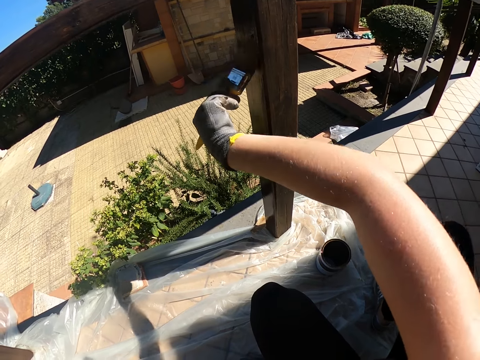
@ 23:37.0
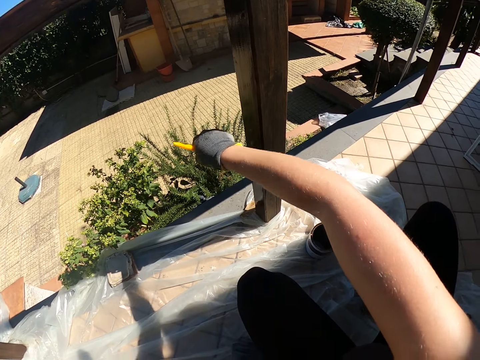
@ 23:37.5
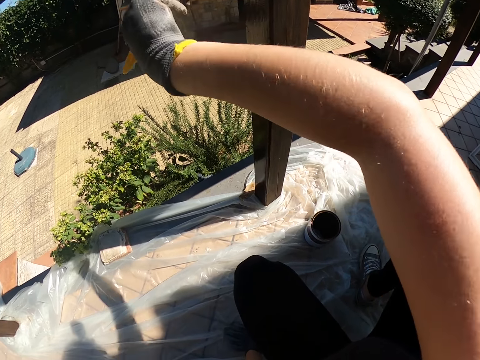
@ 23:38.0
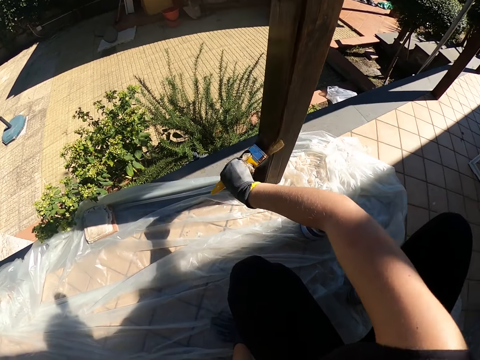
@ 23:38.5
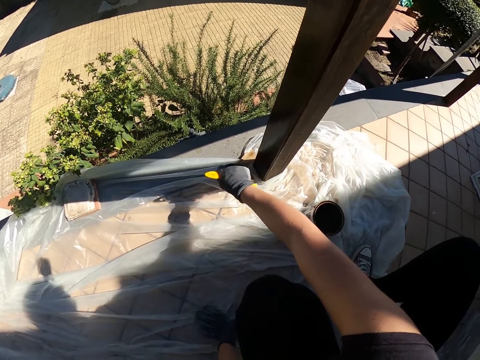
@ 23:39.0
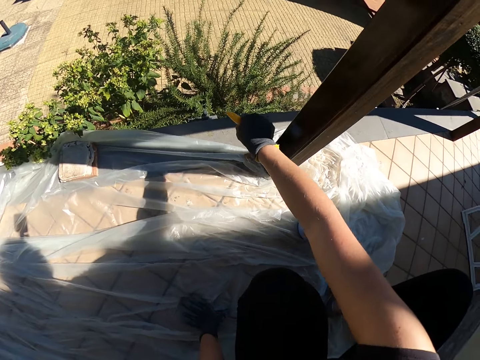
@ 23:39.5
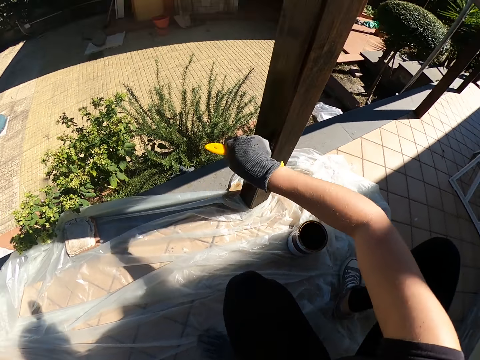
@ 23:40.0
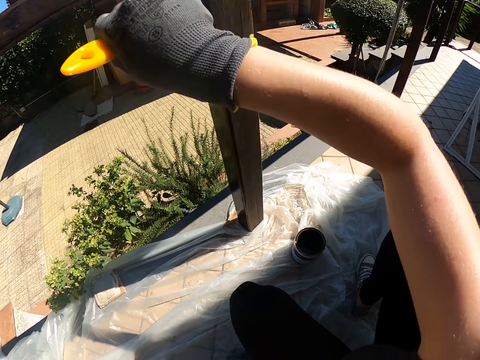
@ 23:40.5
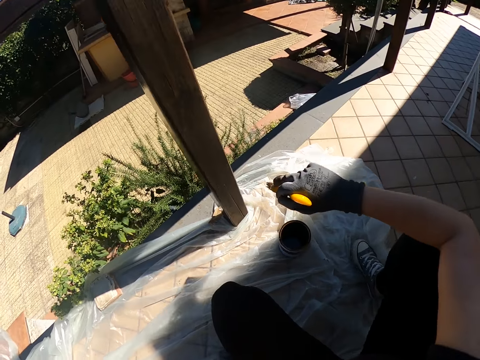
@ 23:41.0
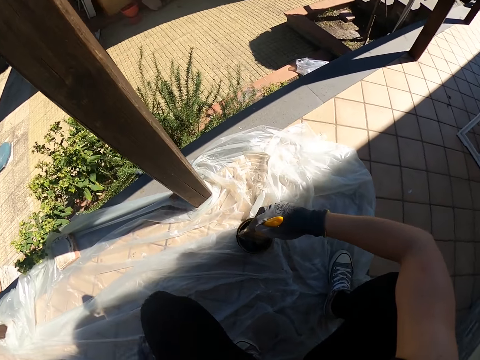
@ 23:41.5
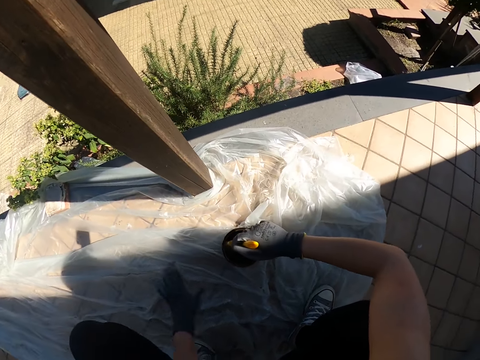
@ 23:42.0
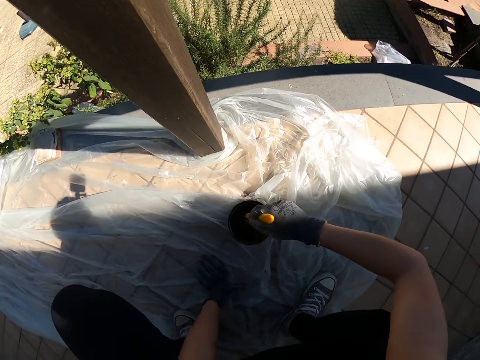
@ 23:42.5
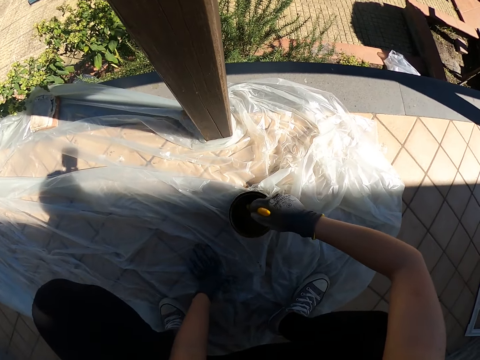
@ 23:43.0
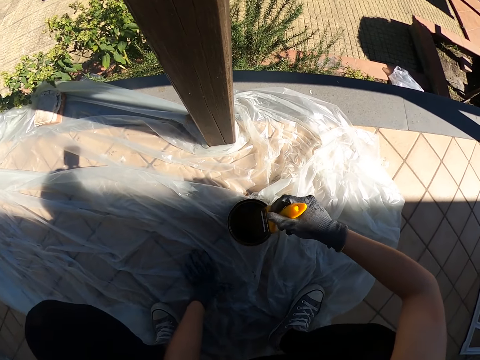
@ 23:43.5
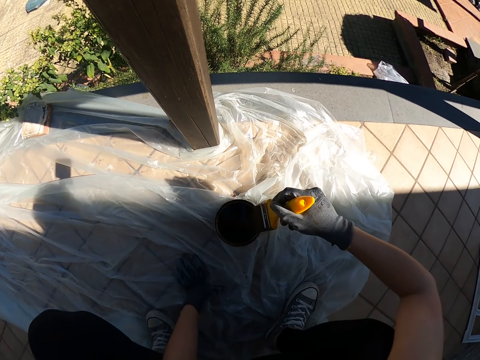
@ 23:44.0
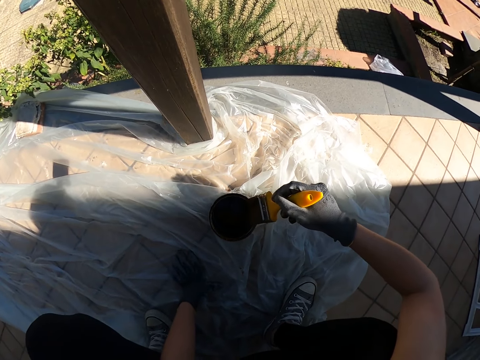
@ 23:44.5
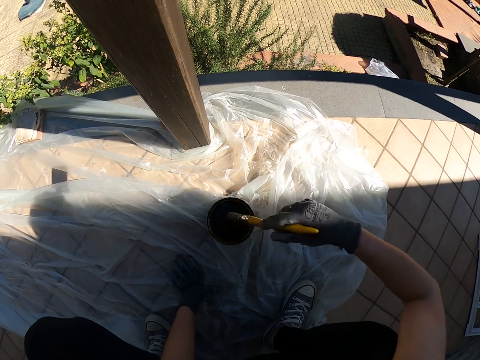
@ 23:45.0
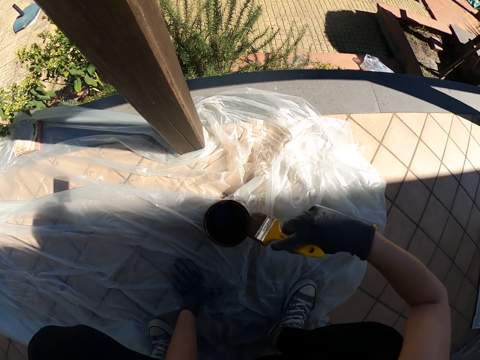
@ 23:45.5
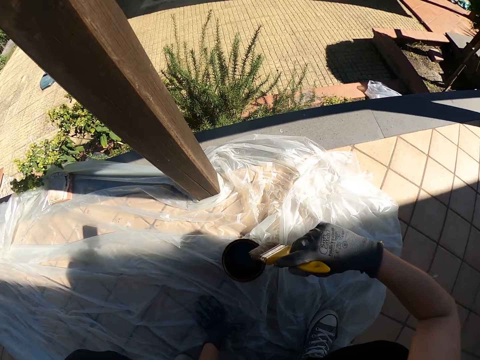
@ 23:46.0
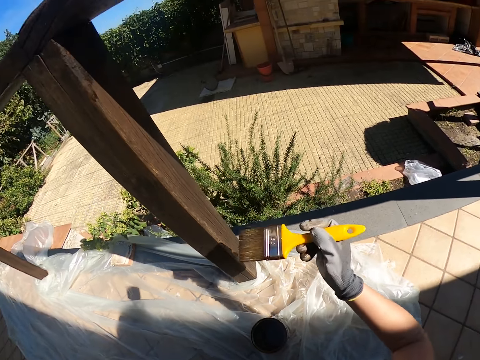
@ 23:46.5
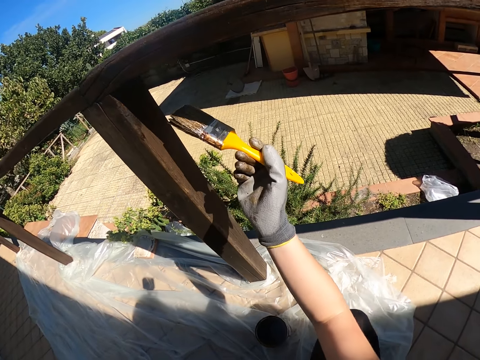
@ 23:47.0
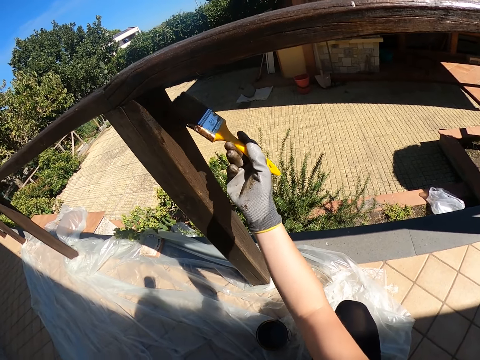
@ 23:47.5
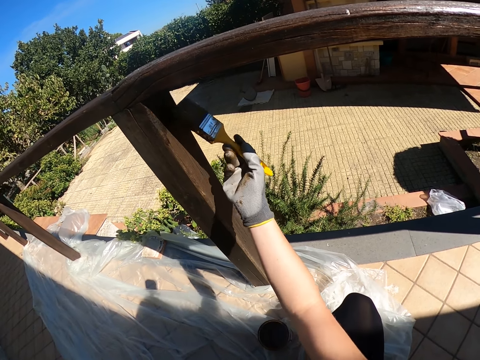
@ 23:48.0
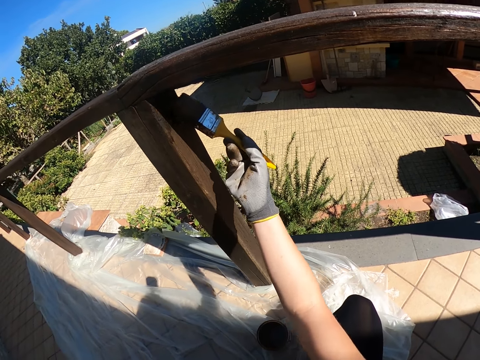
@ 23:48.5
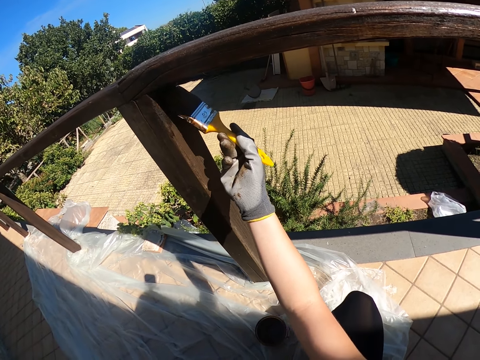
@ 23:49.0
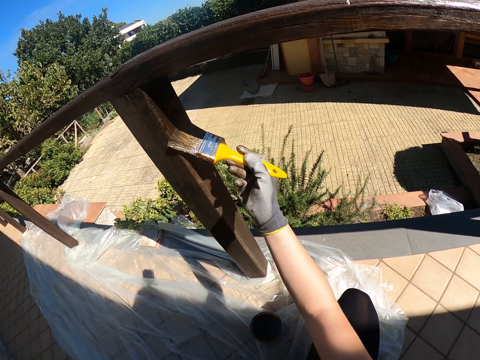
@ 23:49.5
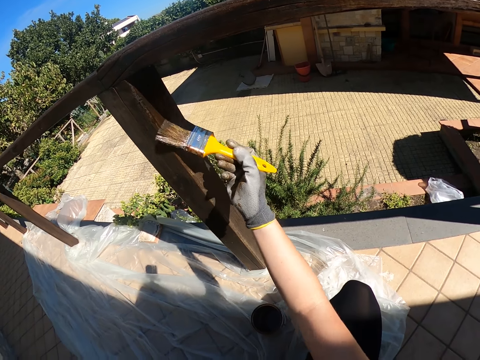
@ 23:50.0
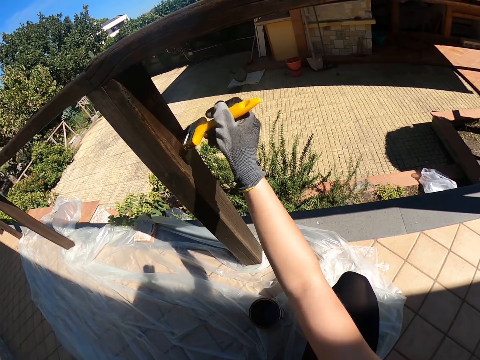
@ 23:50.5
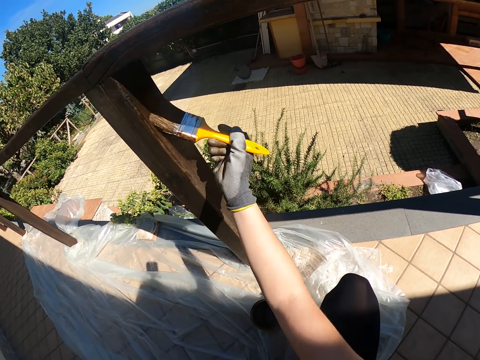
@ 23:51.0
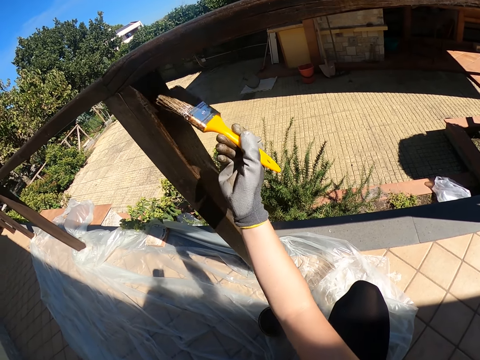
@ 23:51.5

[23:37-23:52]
The camera wearer dips the paint brush inside the can of paint. They clean the paint brush on the edge of the can. They paint the wooden balcony rail with the paint brush.

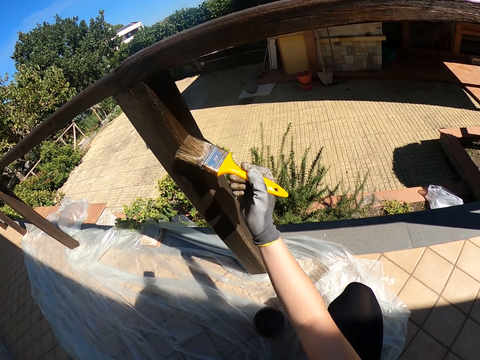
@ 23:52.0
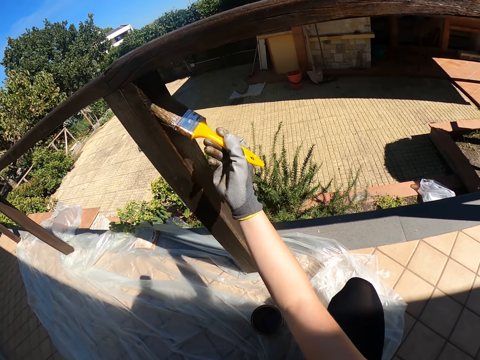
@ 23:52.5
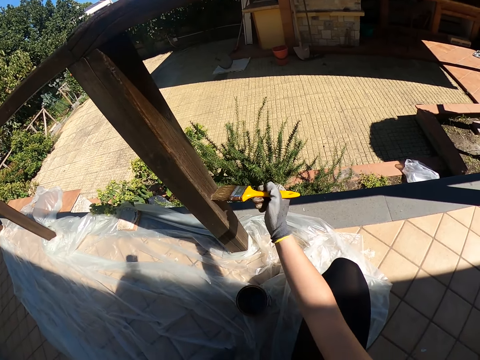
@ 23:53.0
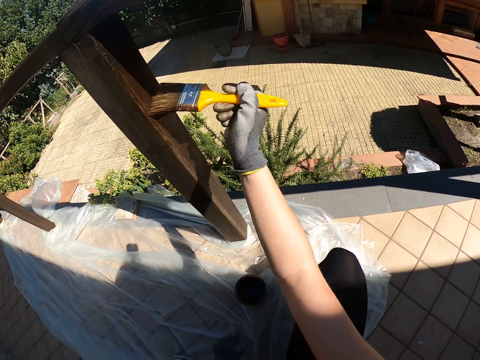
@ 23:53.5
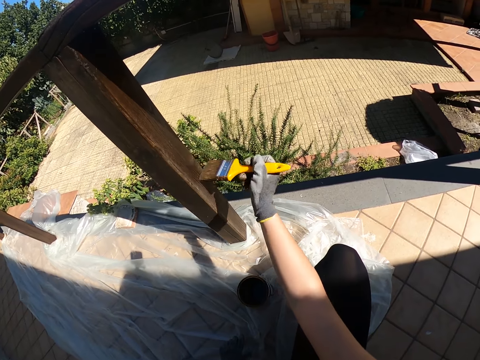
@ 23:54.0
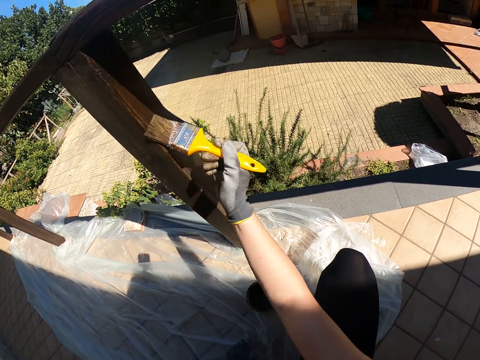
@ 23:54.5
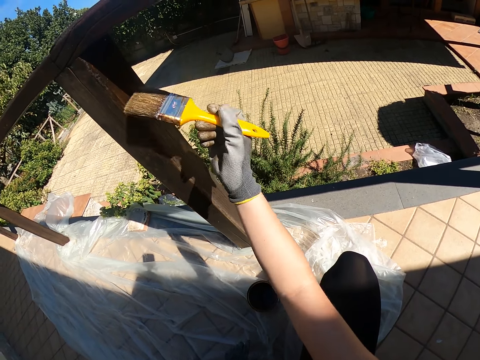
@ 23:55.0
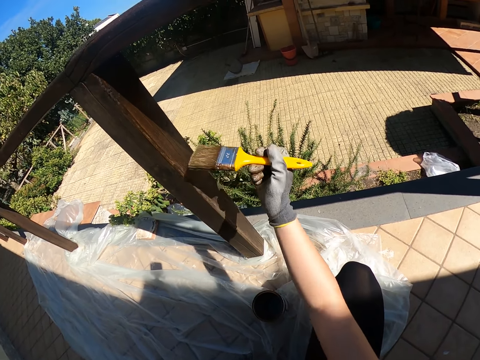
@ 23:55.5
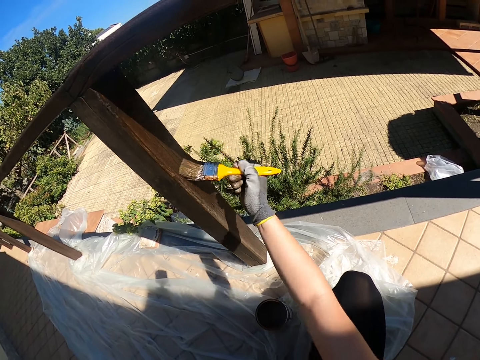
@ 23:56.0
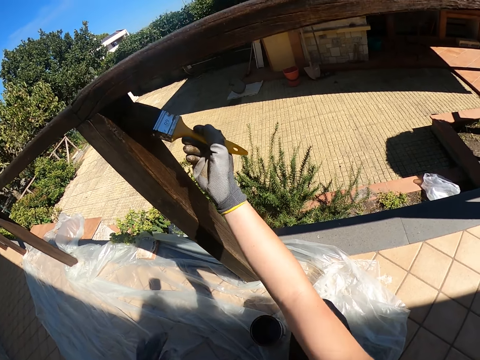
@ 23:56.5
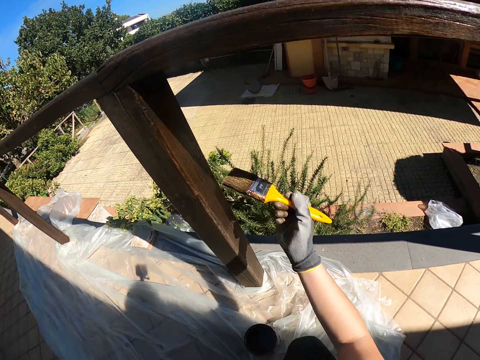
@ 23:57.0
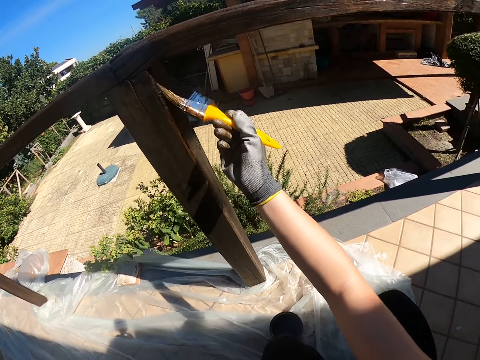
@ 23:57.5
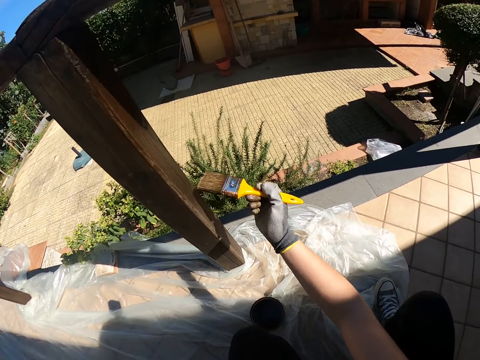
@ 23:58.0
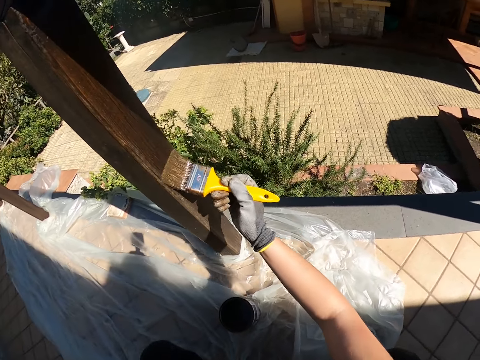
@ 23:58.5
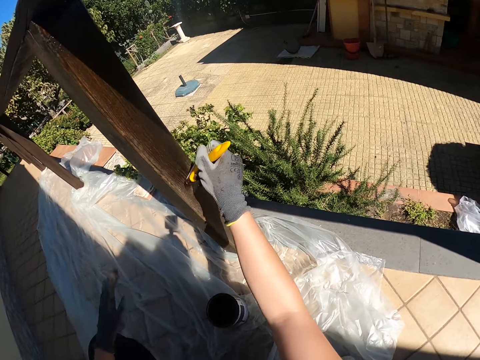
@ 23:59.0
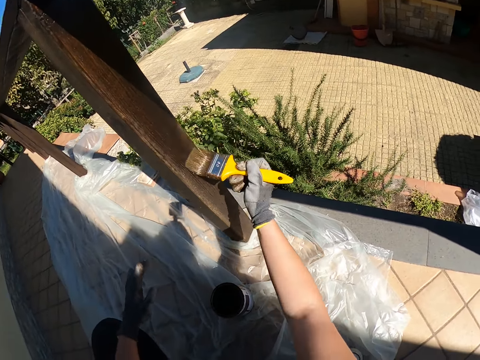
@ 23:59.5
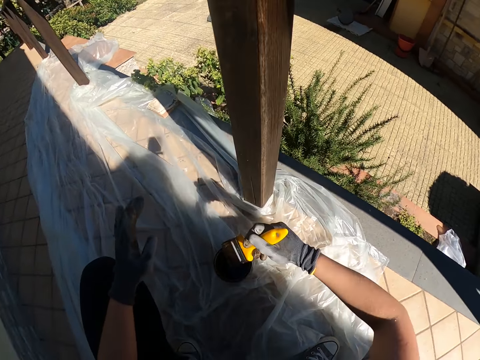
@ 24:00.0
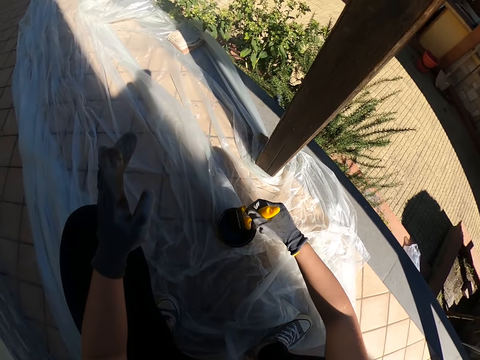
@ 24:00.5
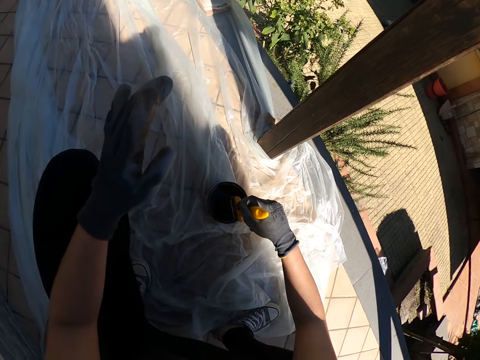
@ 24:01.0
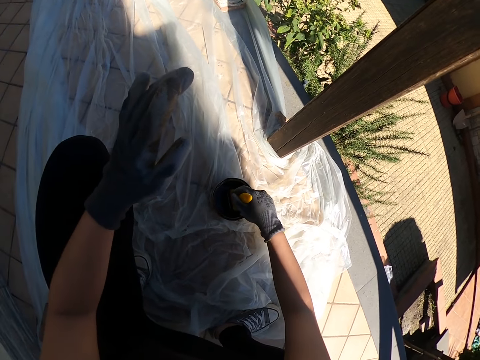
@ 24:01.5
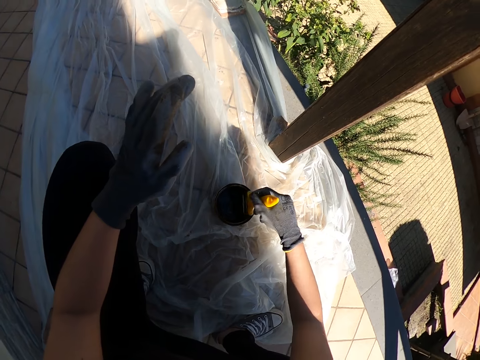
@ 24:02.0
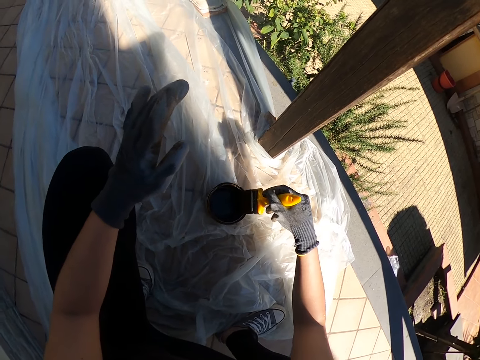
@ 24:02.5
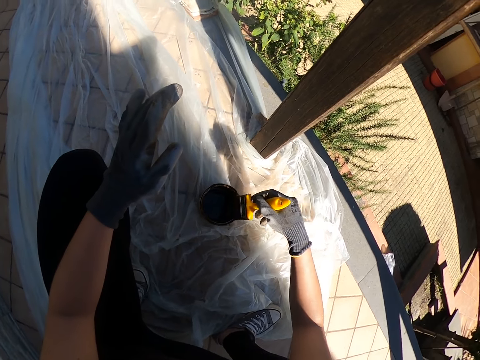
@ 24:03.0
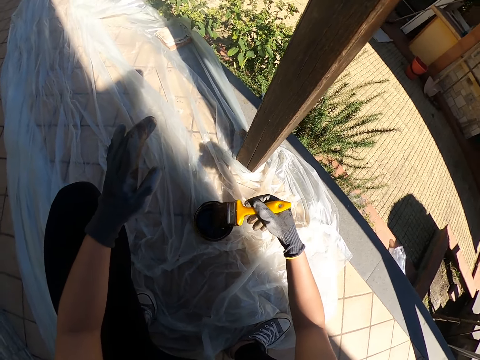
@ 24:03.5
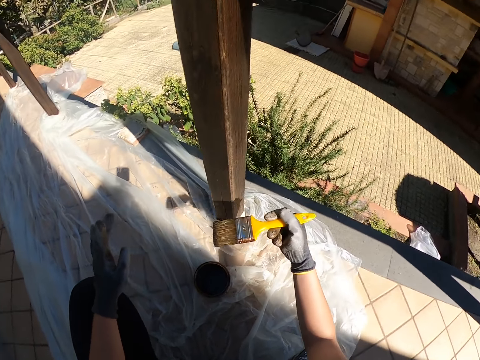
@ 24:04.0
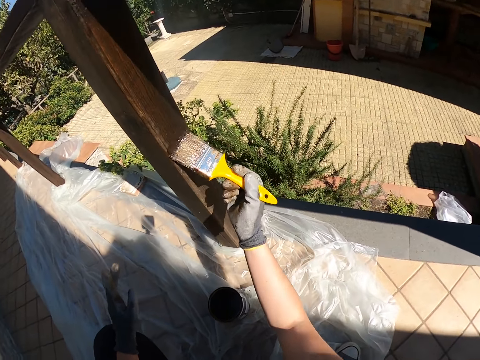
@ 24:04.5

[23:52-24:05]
The camera wearer dips the paint brush inside the can of paint. They clean the paint brush on the edge of the can. They paint the wooden balcony rail with the paint brush.
